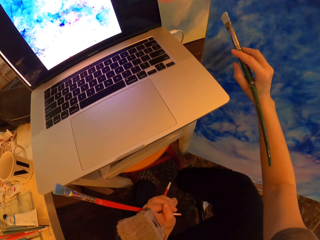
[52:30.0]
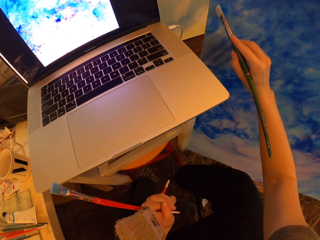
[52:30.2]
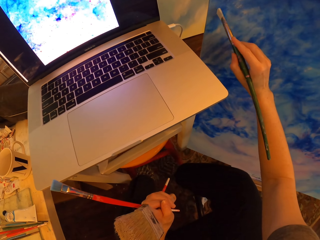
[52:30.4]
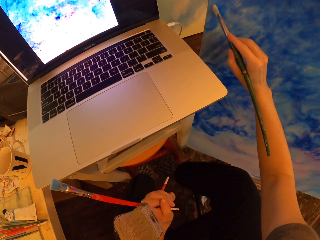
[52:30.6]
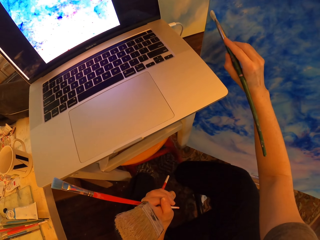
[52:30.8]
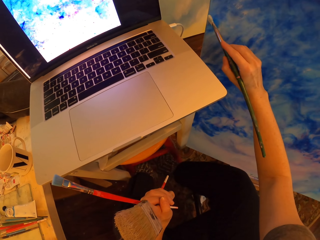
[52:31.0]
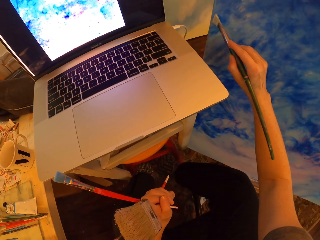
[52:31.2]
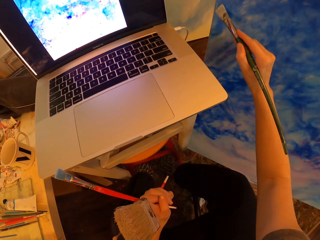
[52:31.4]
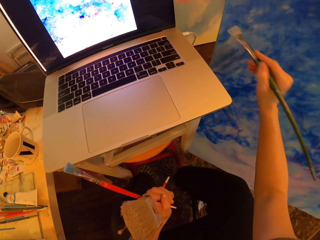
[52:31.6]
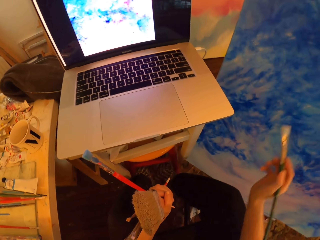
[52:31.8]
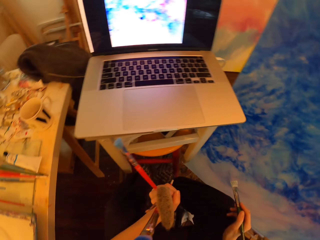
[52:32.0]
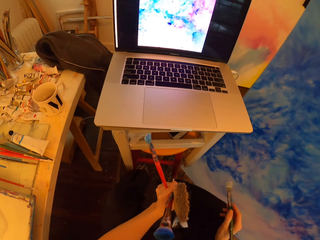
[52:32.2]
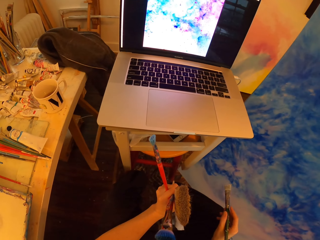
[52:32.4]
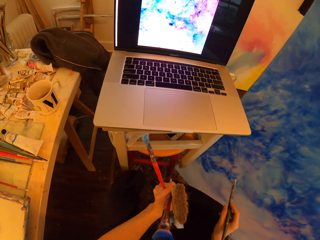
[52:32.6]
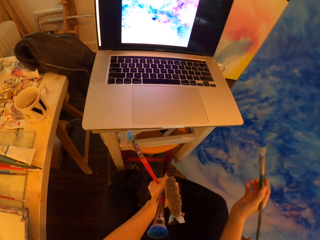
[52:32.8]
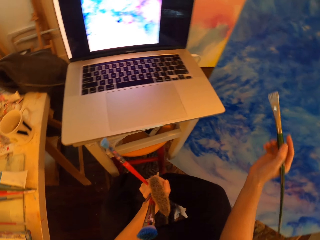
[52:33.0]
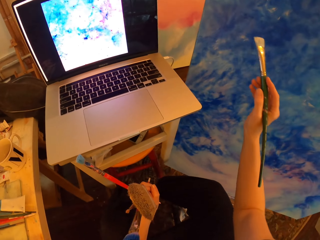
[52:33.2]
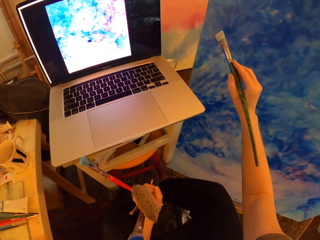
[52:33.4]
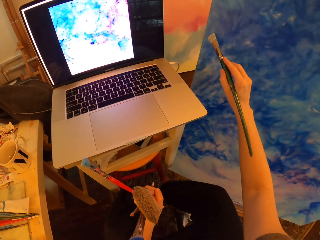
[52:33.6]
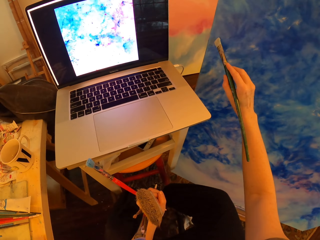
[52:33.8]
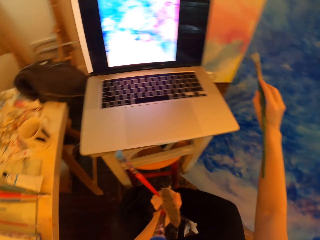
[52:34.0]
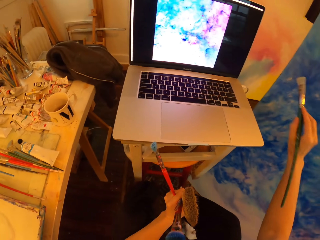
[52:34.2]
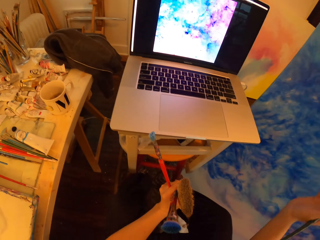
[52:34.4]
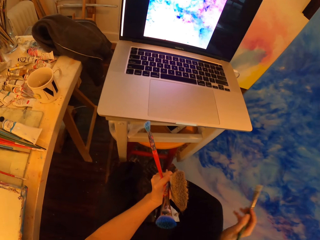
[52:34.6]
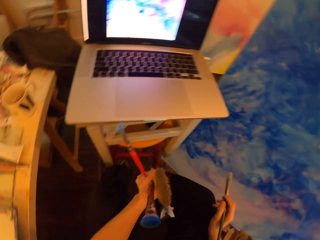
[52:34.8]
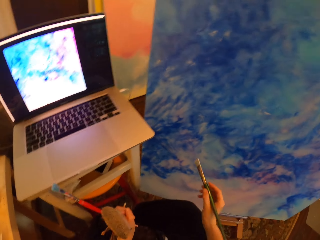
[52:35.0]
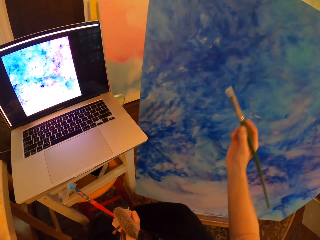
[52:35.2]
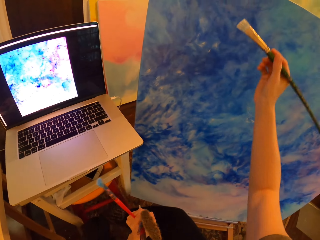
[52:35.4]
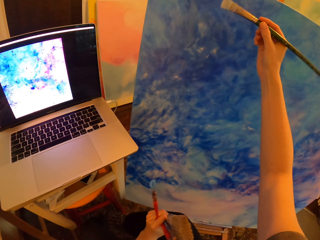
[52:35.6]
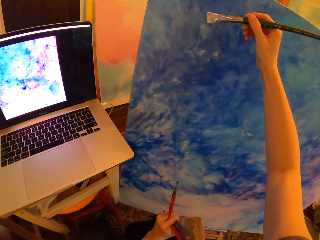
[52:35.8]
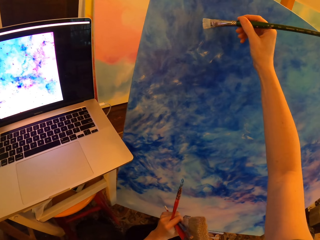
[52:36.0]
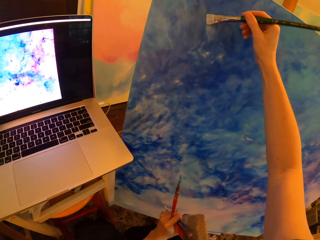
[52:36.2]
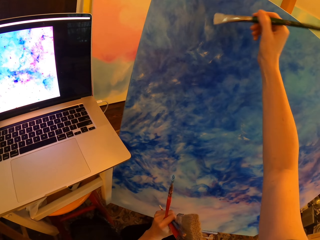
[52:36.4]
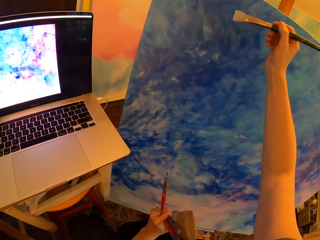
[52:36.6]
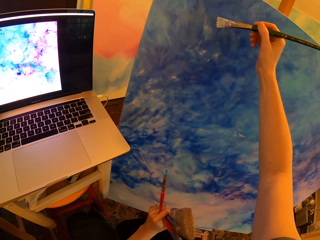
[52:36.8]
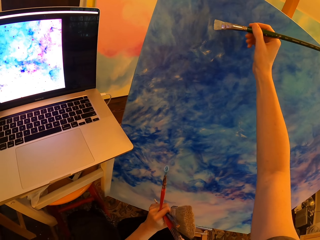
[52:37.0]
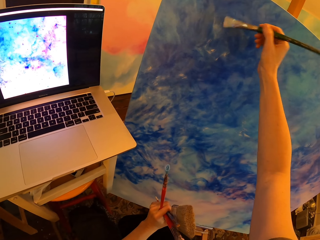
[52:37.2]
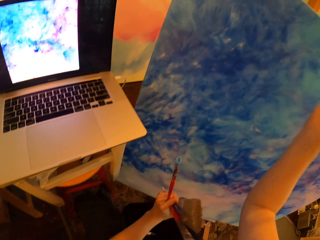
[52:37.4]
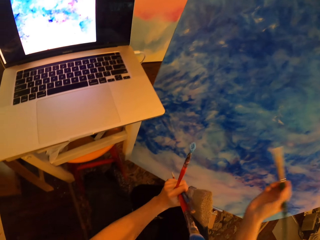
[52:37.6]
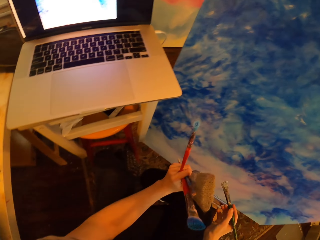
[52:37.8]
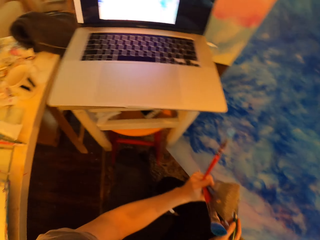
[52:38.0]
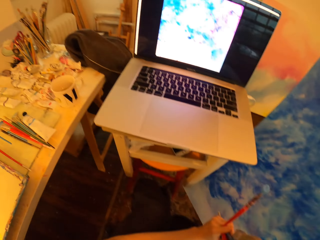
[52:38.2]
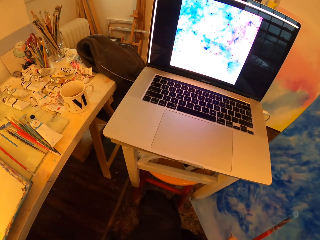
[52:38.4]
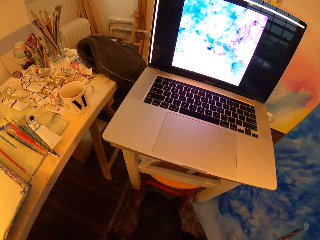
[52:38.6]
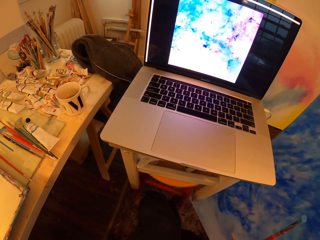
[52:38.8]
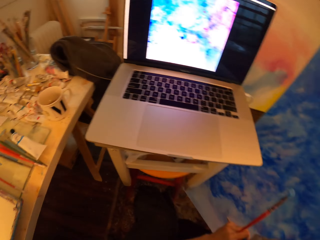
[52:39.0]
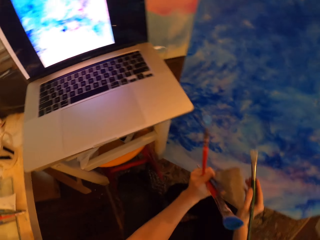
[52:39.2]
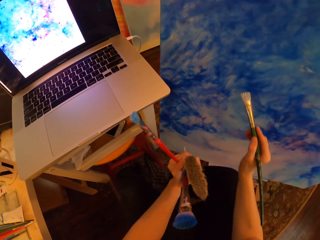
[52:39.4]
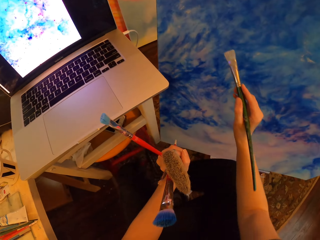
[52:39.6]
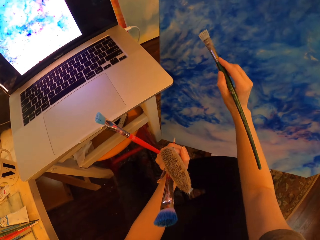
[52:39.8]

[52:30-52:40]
The camera wearer holds paint brushes and paints on the canvas with an art brush. They turn to the side. They hold the brushes and gaze at the painting. They hold the brushes and paint on the canvas with the art brush. They turn to the side. They paint a board. They stare at the laptop and hold the brushes. They turn to the side.

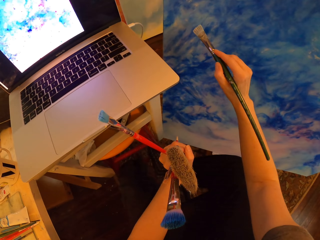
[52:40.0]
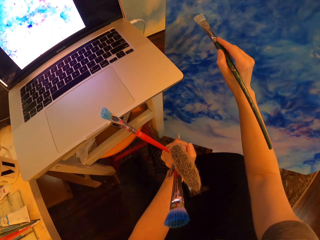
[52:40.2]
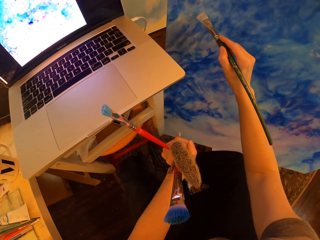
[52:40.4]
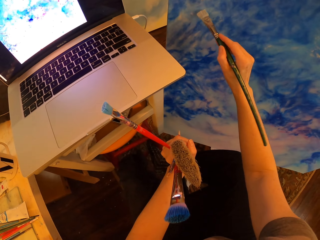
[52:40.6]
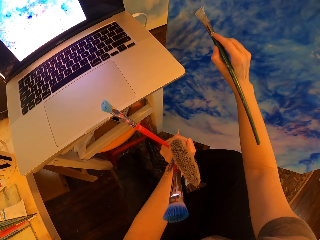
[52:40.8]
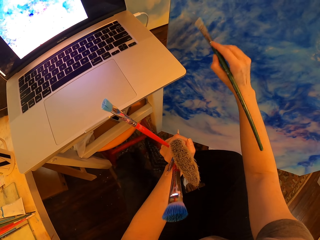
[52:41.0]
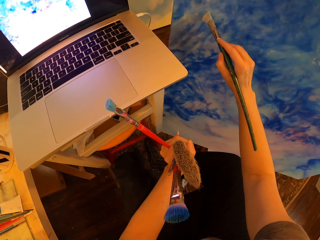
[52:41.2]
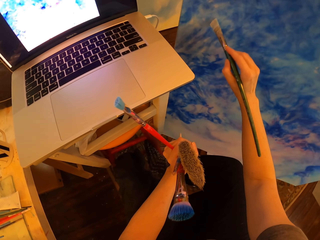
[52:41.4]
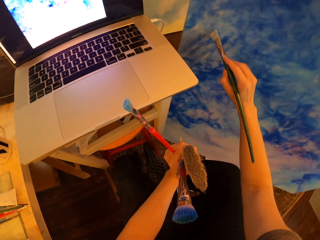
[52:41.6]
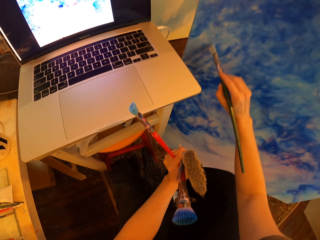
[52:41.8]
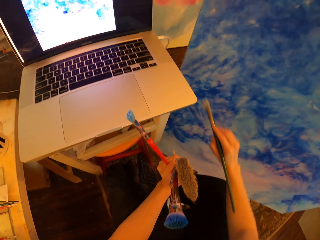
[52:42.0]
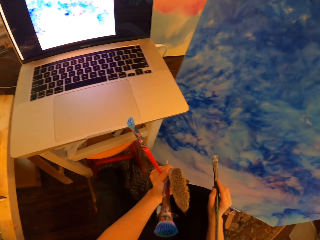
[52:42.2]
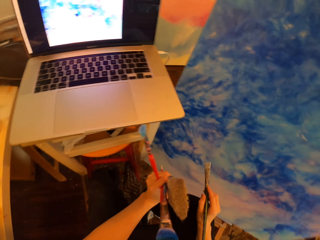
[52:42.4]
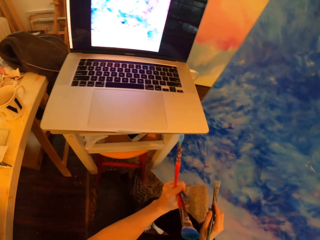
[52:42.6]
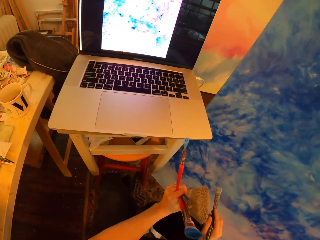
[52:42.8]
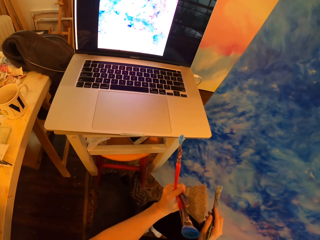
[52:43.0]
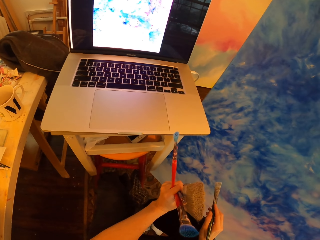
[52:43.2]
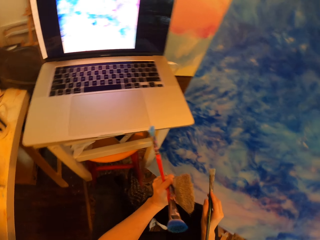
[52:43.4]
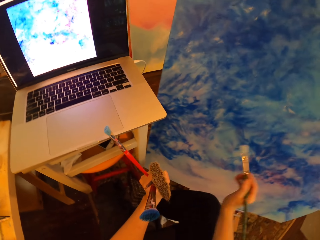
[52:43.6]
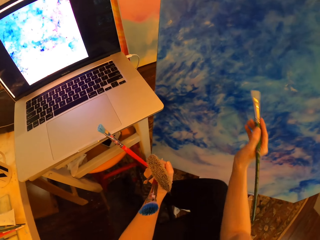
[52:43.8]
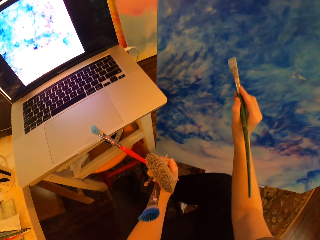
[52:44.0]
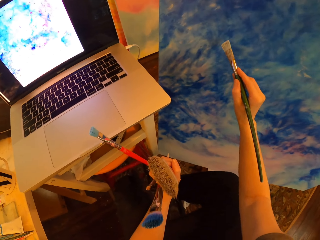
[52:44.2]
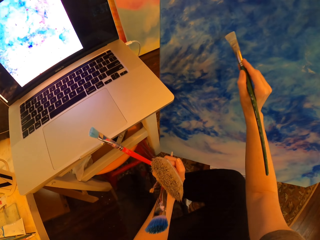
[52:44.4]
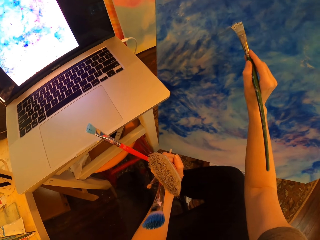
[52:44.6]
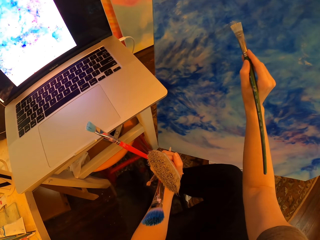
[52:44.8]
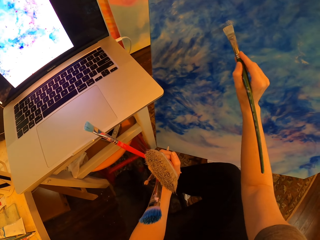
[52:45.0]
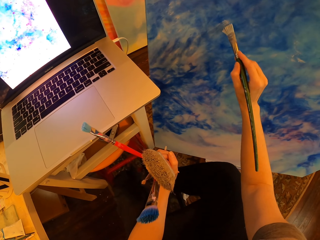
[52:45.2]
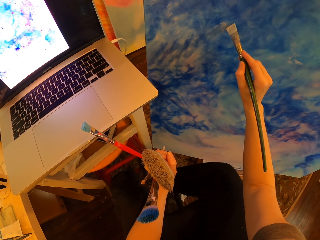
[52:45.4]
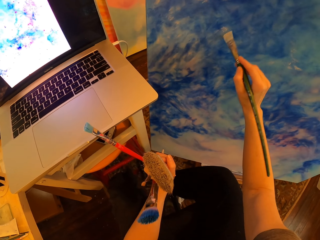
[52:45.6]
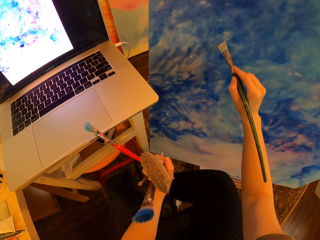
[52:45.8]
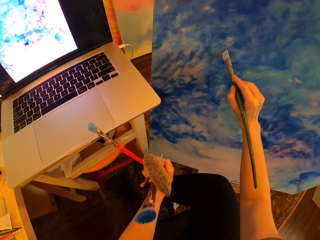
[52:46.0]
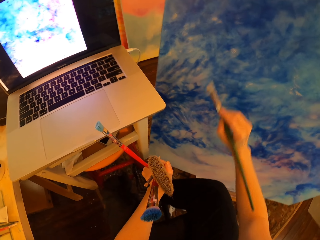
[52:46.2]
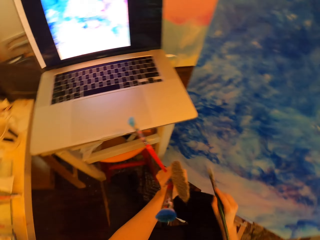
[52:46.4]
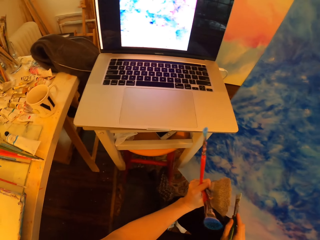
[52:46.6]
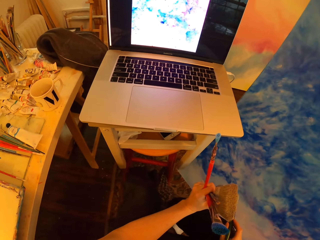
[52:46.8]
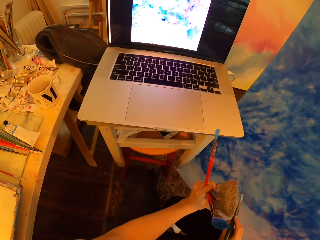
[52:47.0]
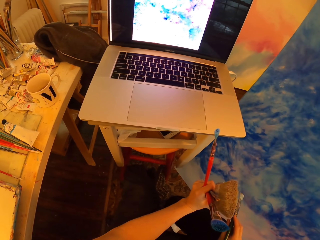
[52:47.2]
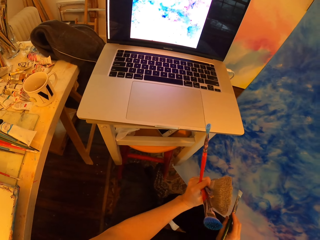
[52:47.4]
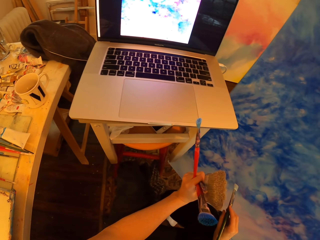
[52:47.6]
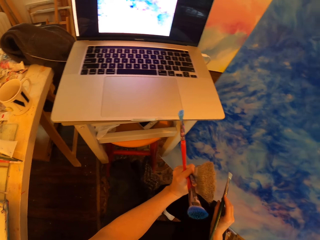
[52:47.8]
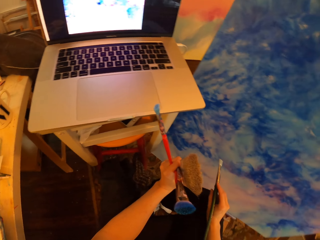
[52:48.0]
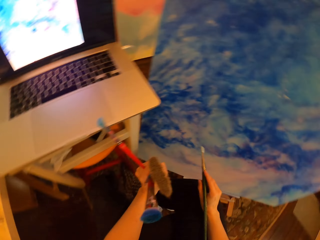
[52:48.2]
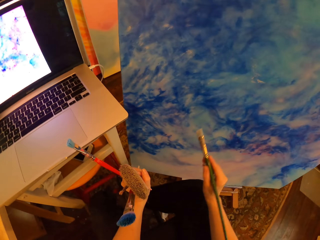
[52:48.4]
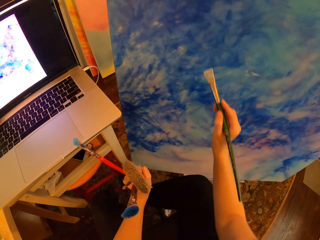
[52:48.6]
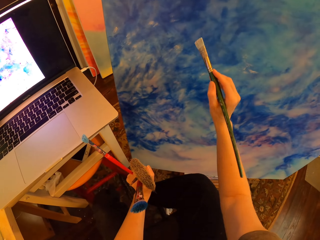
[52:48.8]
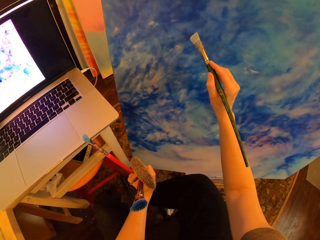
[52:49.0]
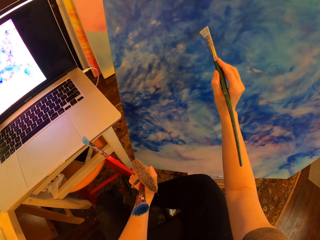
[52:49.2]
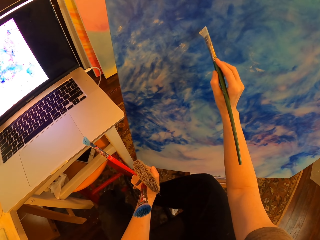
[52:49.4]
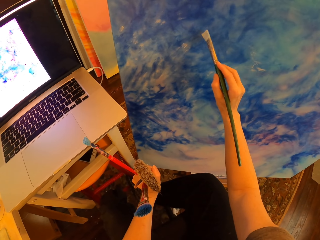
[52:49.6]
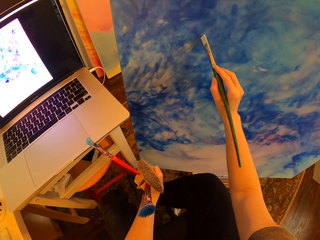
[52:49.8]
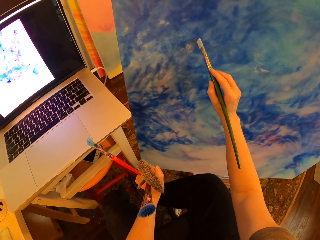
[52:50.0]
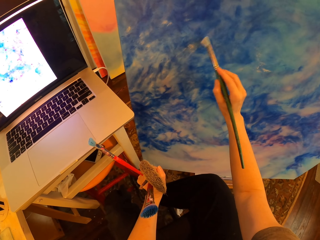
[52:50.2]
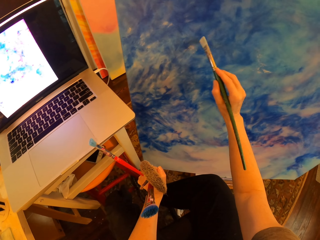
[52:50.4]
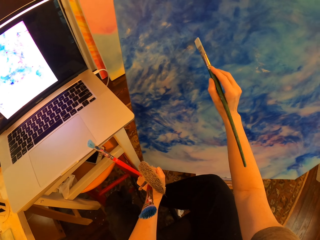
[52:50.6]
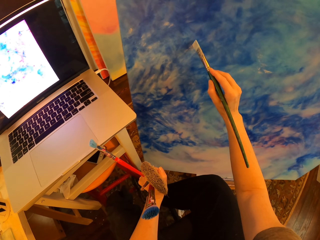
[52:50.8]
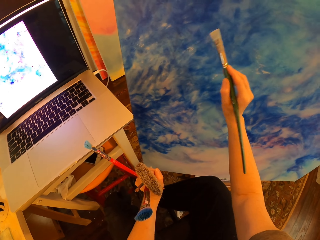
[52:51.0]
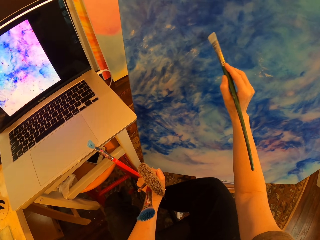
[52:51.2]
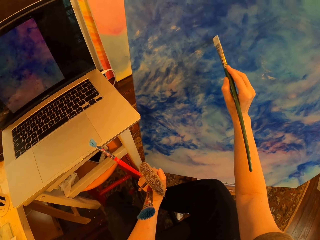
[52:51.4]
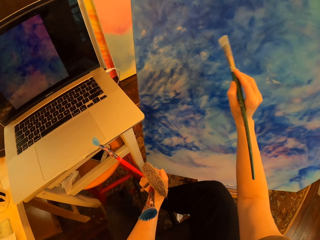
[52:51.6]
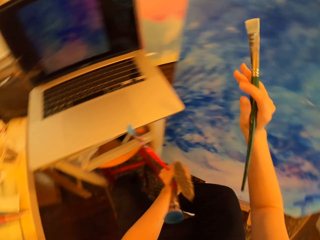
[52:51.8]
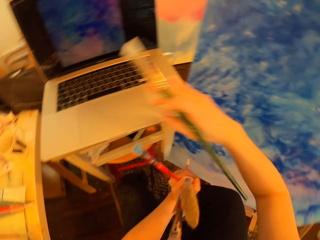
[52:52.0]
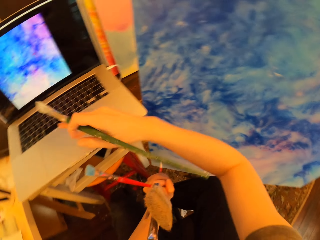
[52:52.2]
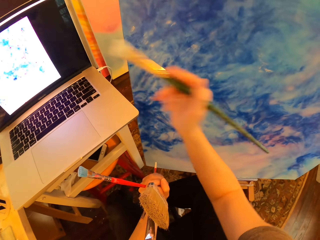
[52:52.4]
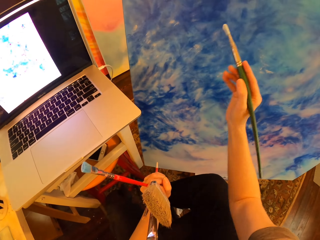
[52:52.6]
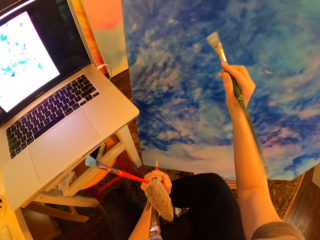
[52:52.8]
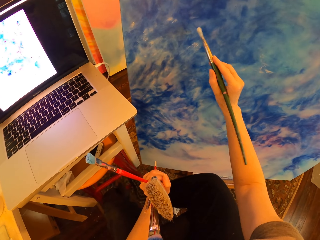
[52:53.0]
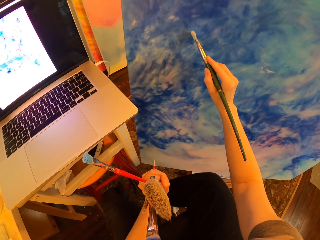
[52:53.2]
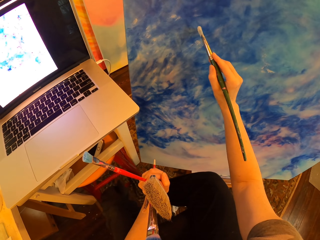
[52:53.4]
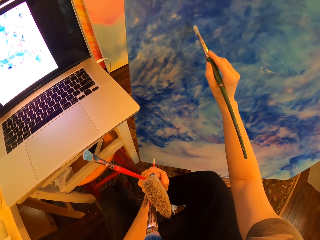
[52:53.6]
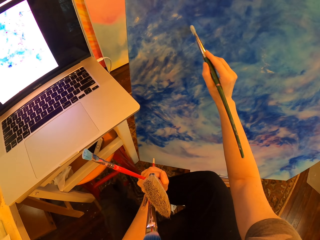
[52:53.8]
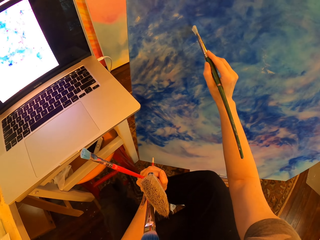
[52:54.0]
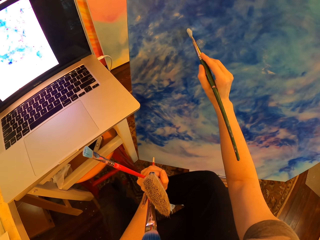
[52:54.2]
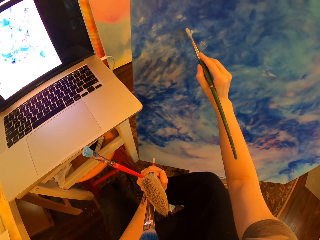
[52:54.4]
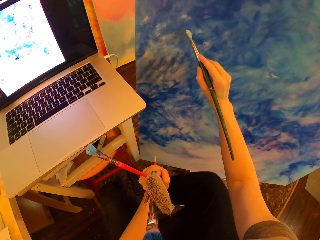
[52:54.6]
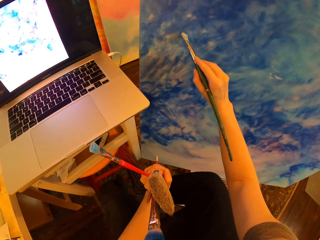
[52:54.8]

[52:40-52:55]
The camera wearer paints on the canvas with an art brush and holds paint brushes. They stare at the laptop and hold the brushes. They turn to the side. They turn to the side again. They paint on the canvas with the art brush and hold the brushes. They hold the brushes and stare at the laptop. They turn to the side. They paint on the canvas with the art brush and hold the brushes. They tap the laptop and hold the brushes. They turn to the side. They hold the brushes again and paint on the canvas with the art brush.
